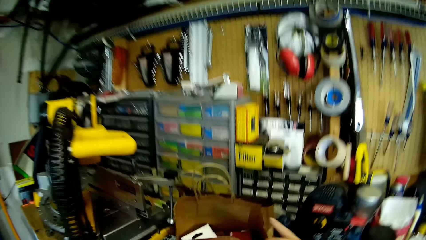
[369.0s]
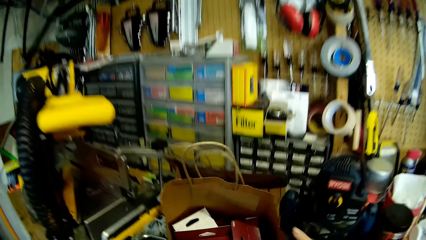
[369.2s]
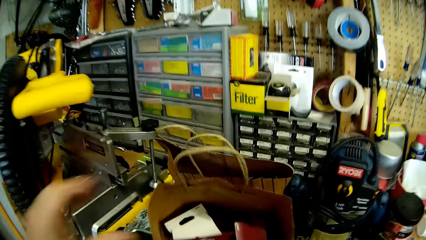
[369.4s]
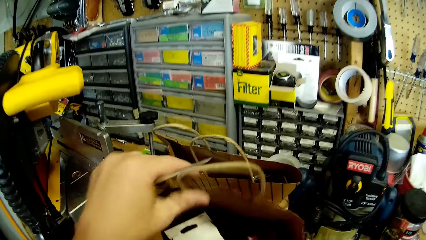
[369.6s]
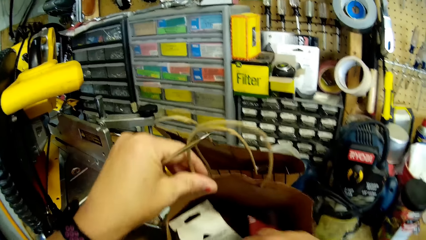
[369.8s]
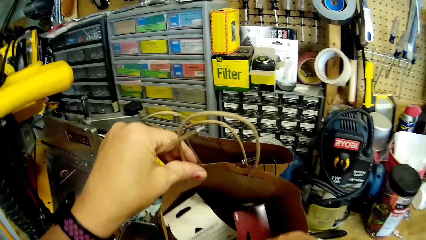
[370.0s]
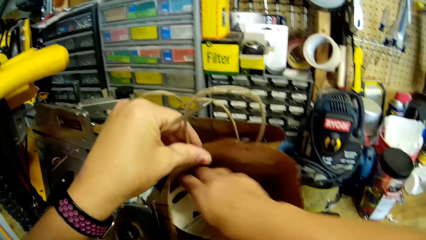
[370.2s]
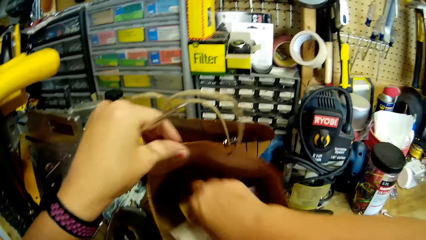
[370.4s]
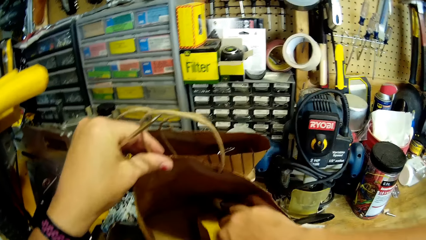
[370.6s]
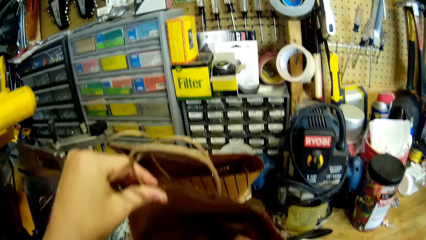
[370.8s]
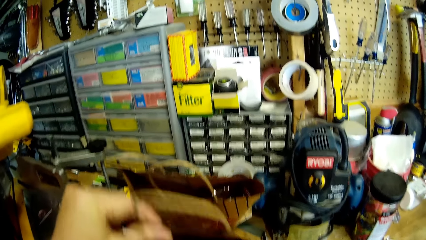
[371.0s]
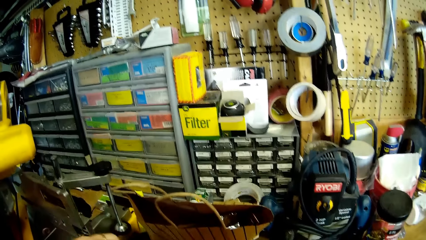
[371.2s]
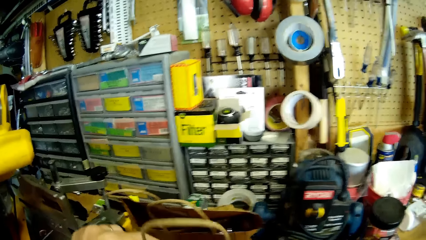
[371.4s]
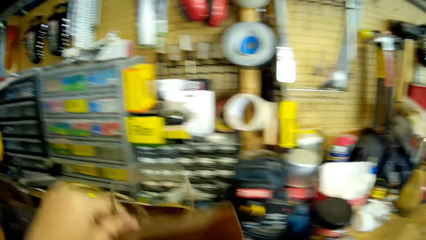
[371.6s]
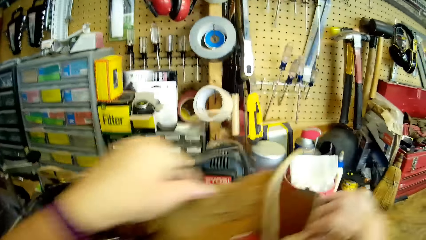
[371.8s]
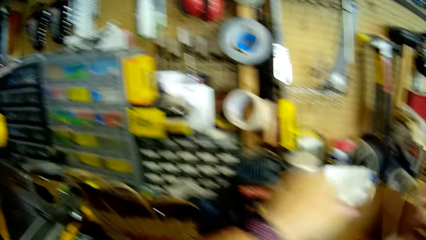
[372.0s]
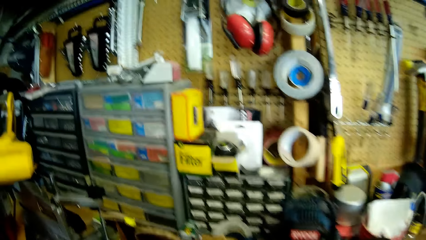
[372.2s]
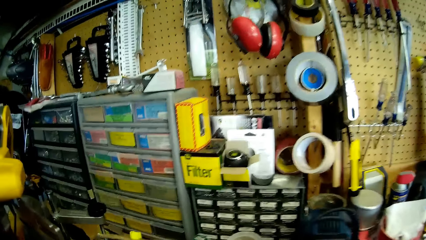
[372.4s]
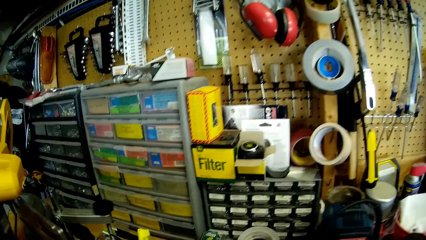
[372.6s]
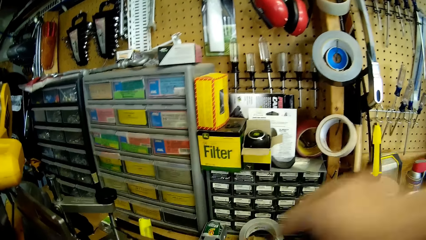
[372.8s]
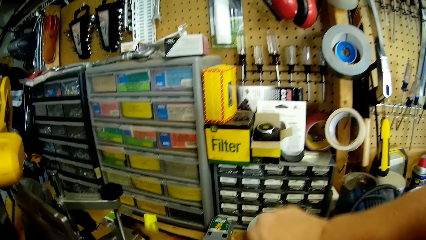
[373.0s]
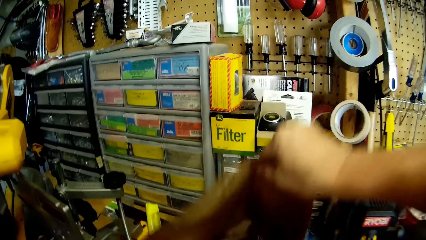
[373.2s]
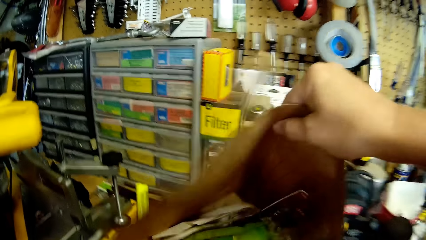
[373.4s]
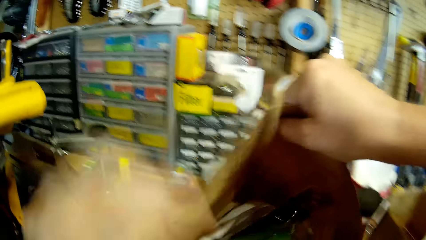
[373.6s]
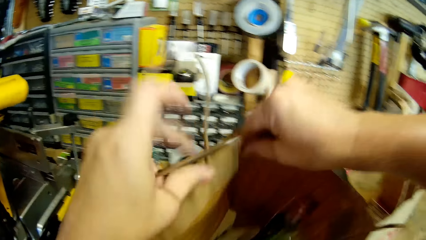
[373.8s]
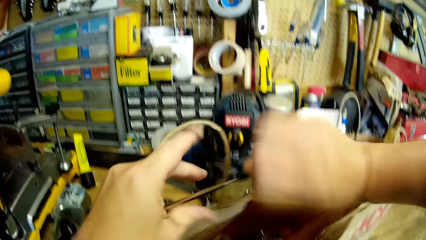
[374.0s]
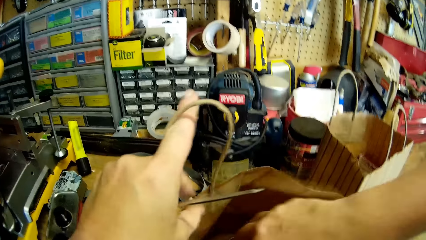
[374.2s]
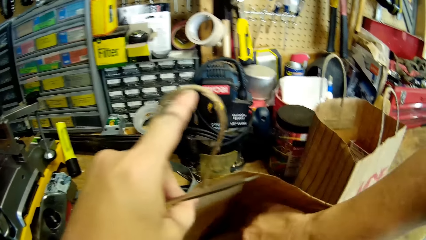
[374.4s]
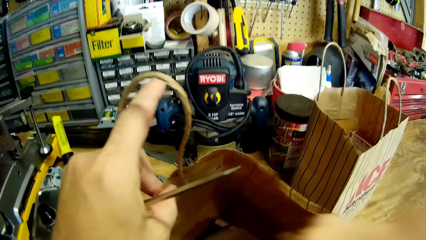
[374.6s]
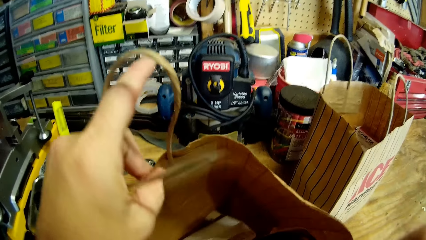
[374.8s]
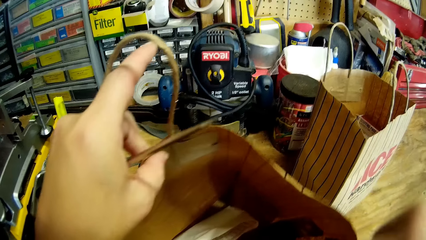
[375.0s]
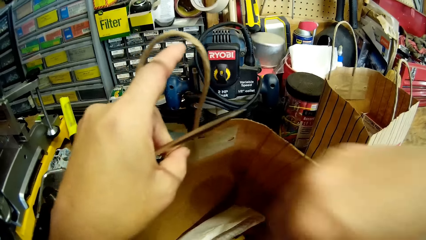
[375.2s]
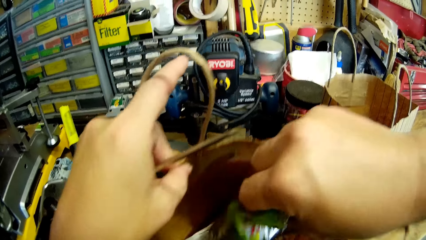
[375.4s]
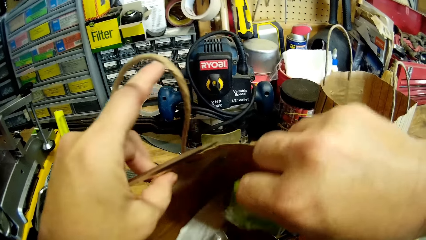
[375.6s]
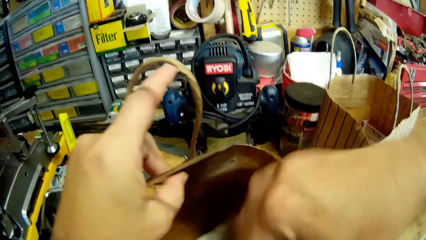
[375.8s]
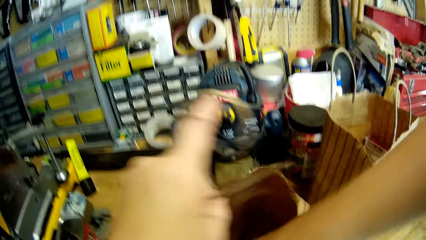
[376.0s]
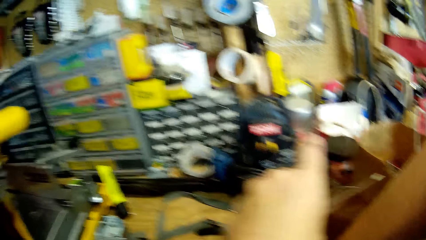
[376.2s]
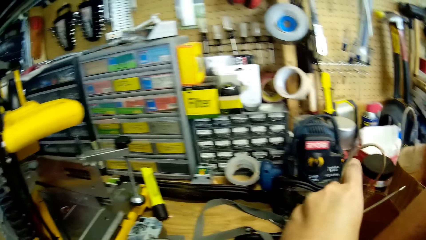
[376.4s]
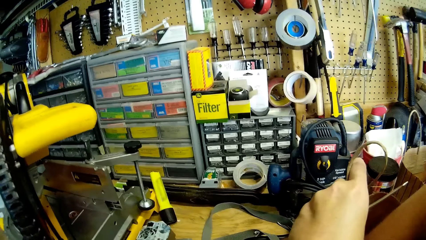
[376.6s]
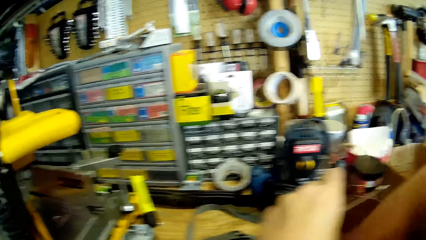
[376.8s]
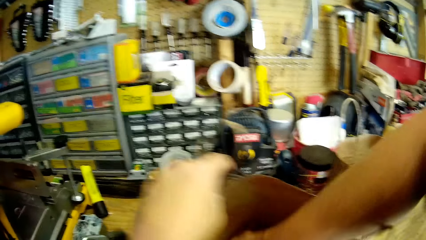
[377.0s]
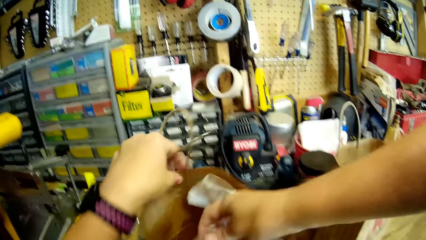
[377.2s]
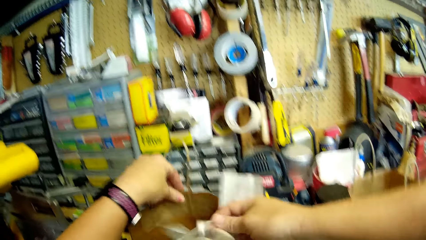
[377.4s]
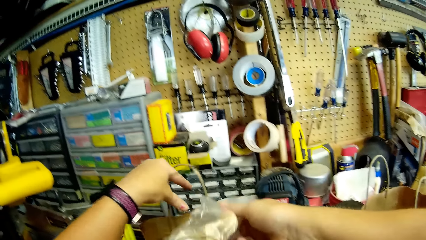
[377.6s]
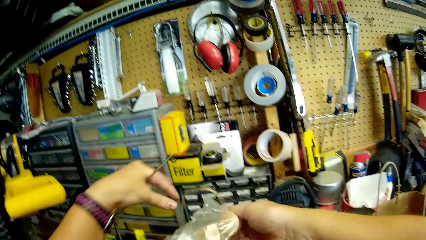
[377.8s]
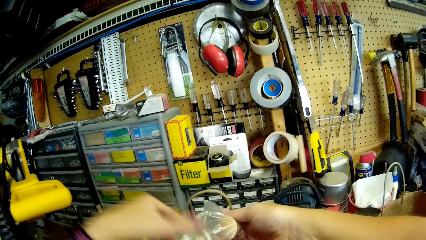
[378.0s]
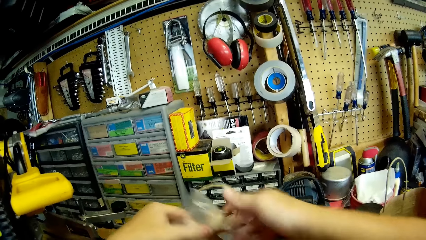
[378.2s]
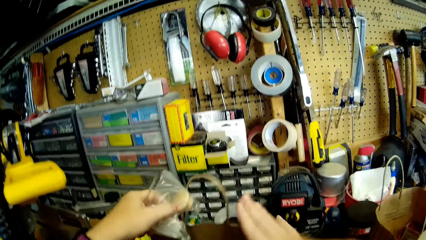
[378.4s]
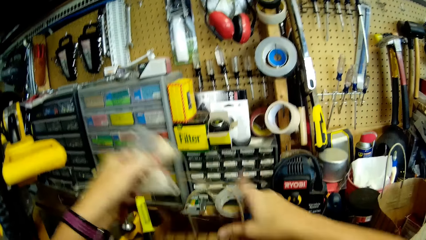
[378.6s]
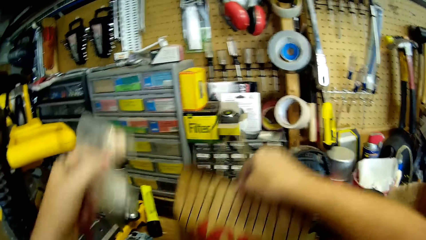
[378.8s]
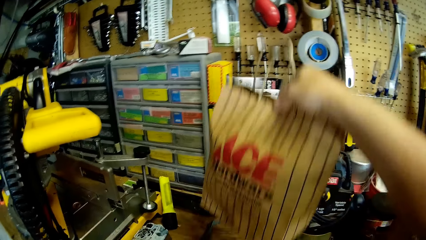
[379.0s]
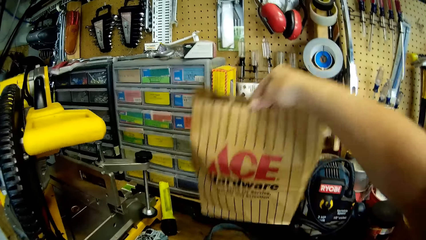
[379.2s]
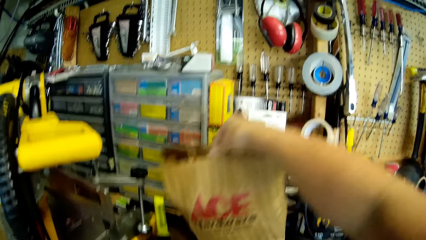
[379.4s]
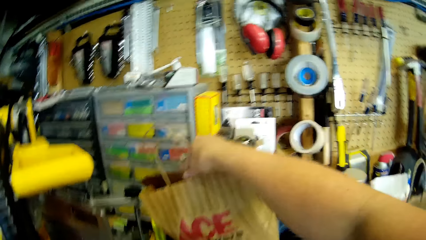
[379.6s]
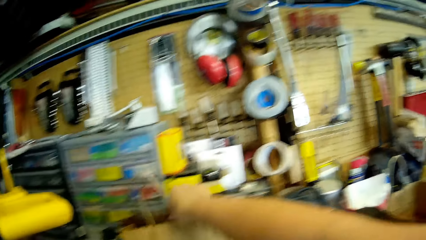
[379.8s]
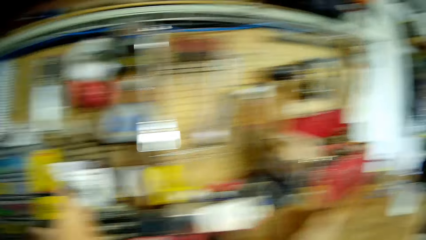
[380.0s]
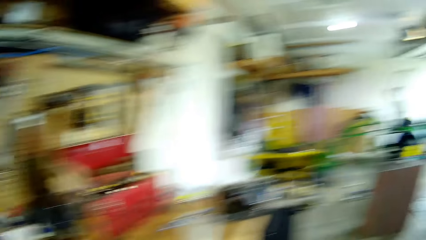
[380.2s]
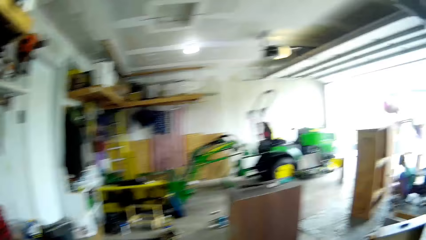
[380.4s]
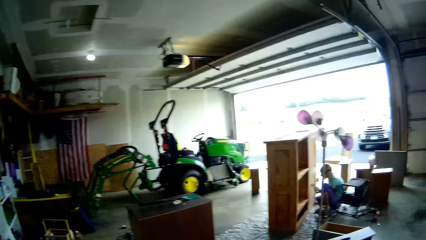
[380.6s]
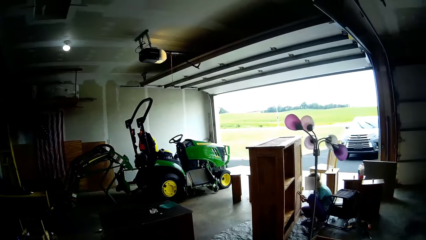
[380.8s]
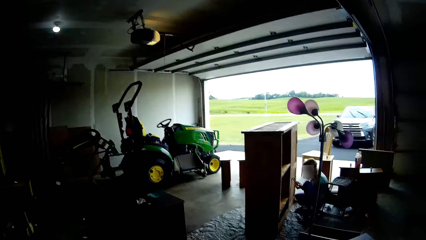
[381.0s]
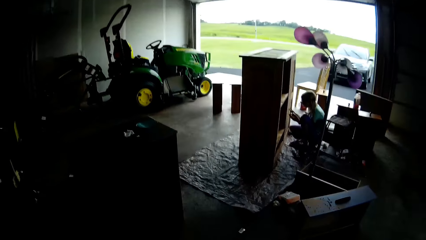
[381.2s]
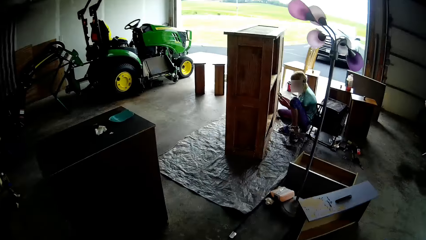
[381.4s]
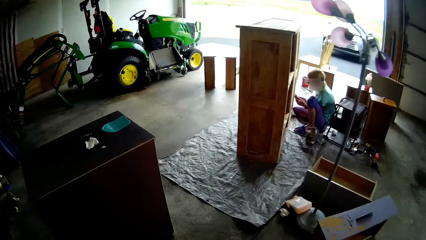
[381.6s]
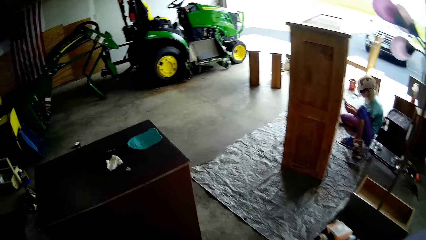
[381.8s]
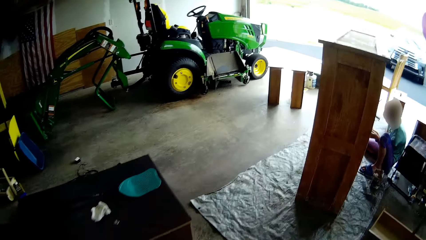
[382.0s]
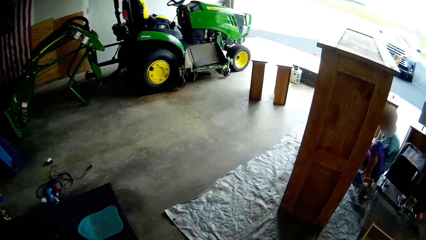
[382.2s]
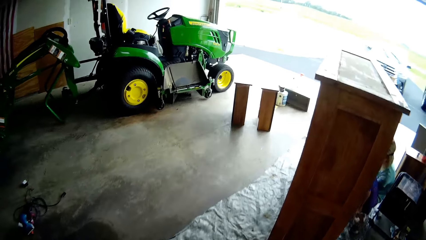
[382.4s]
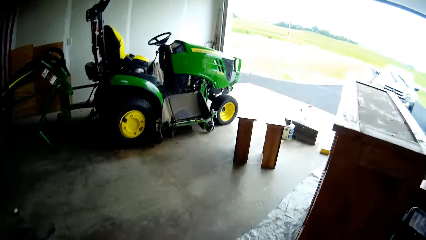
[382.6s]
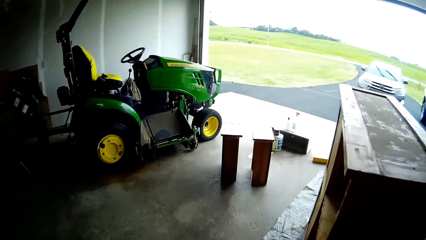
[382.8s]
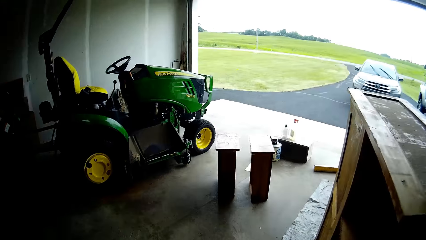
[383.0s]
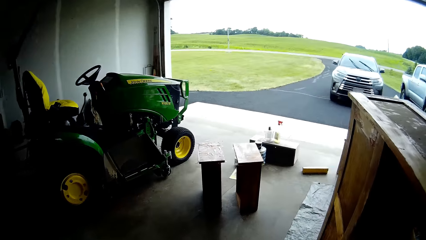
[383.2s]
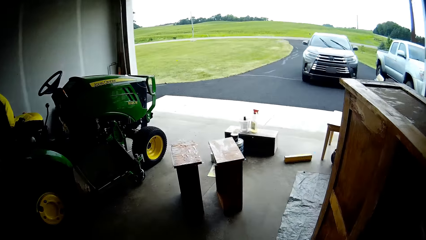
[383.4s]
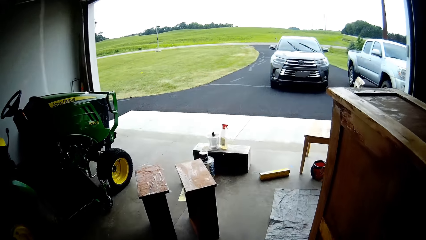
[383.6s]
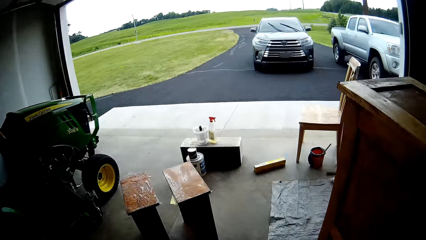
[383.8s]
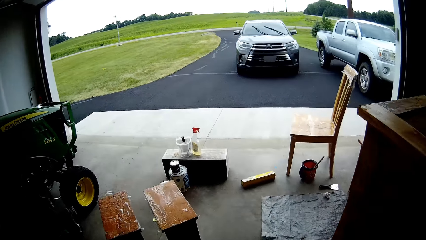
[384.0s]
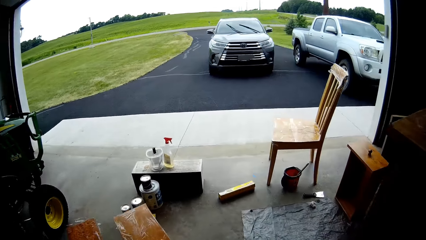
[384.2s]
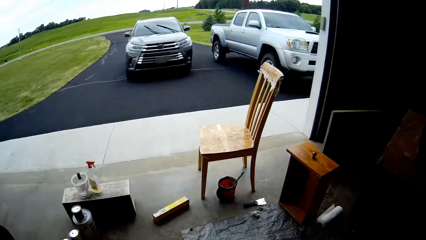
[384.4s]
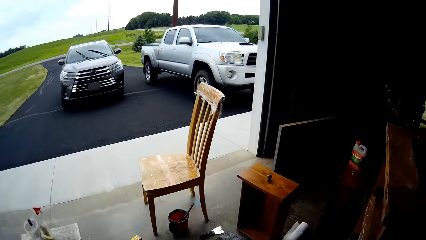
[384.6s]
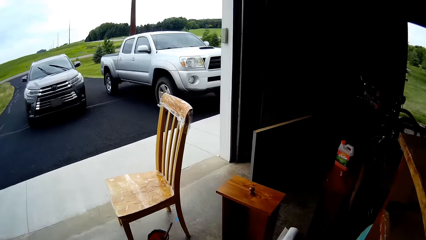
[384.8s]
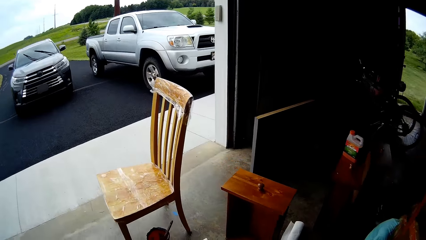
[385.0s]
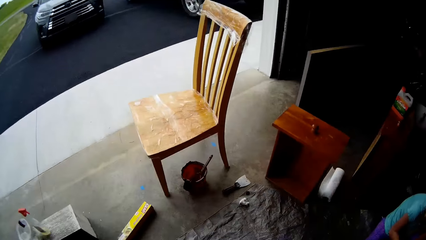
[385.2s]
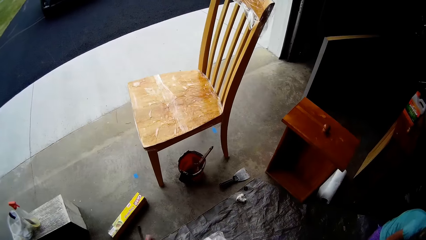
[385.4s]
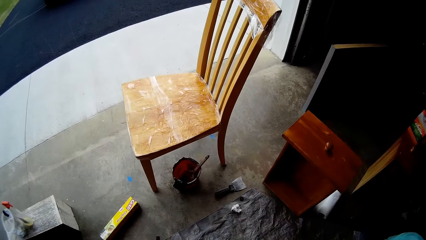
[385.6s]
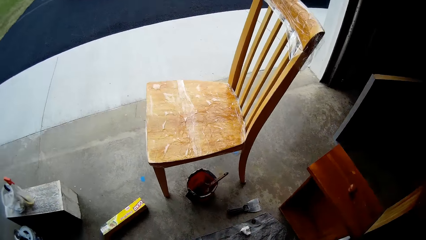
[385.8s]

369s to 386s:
The camera wearer puts something in a shopping bag. They touch the shopping bag. They touch the box. They look for something in the bag. They move the bag. They pick up the bag. They pass the bag to the left hand. They move something inside the bag. They look for something in the bag. They pick up the paper. They pass the paper to the left hand. They take a packet of drawer knobs in the bag. They move the bag. They put back the shopping bag. They step forward. They turn around. A person scrapes paint from the cupboard. The camera wearer walks around.
